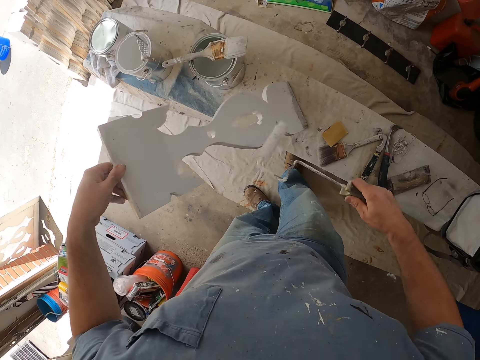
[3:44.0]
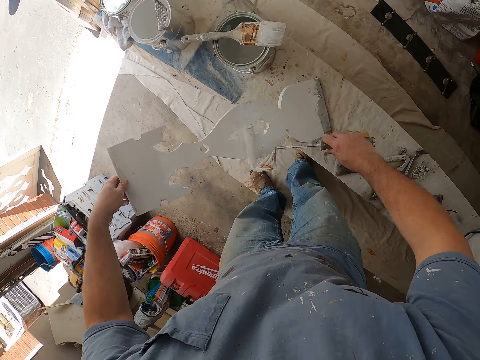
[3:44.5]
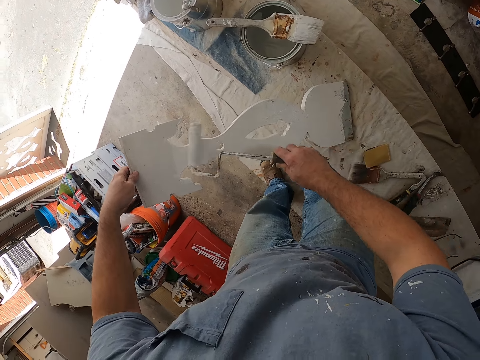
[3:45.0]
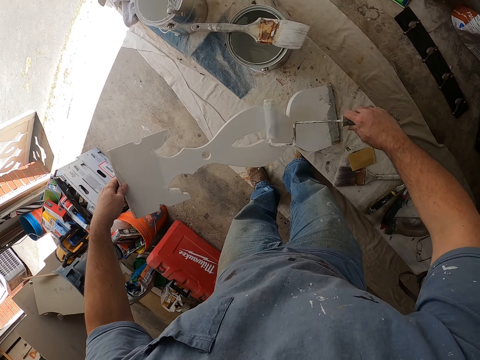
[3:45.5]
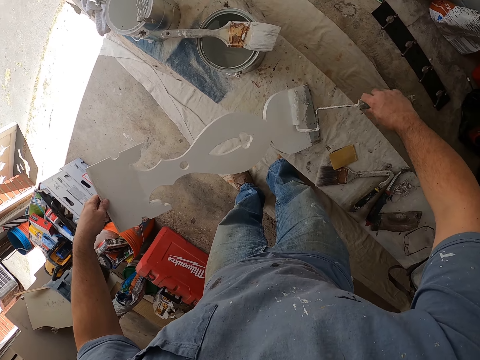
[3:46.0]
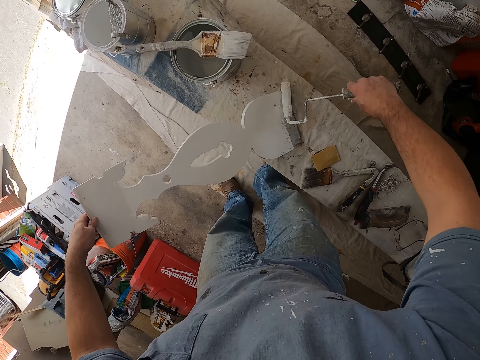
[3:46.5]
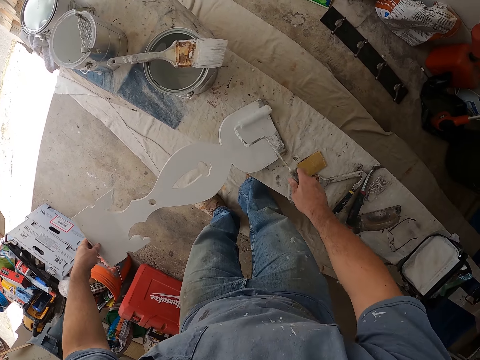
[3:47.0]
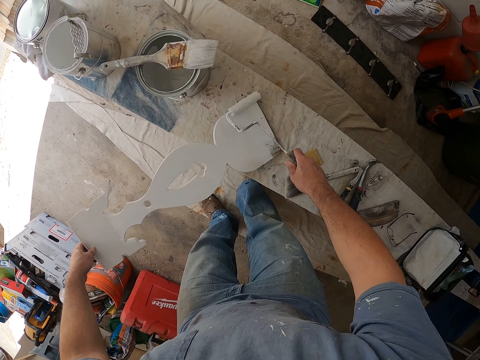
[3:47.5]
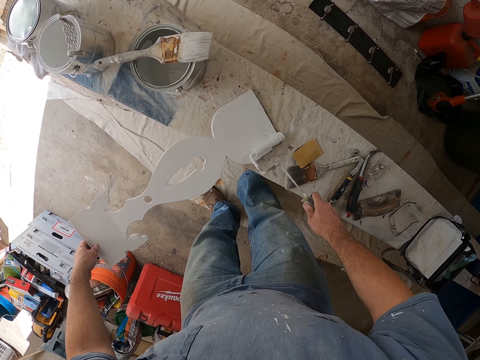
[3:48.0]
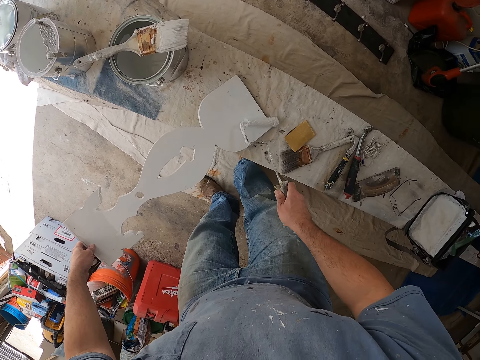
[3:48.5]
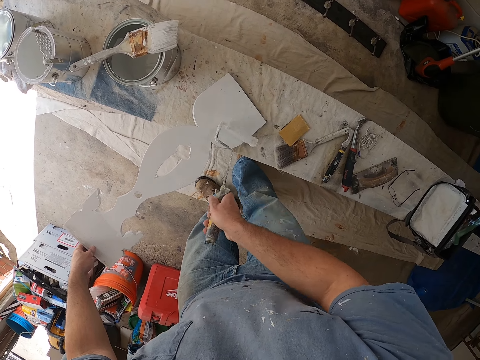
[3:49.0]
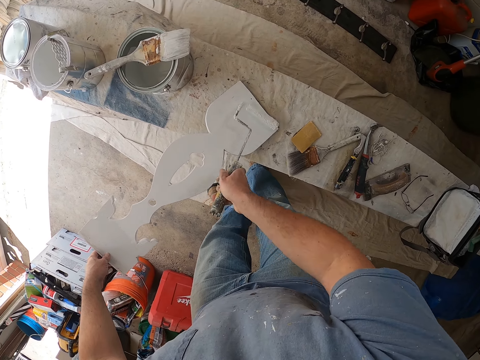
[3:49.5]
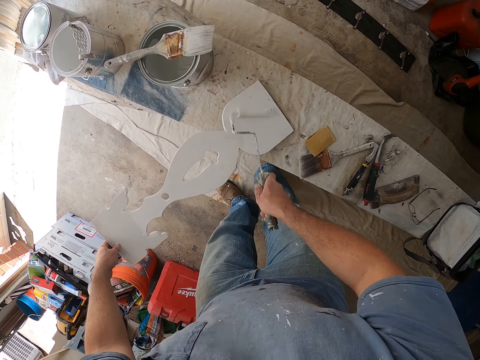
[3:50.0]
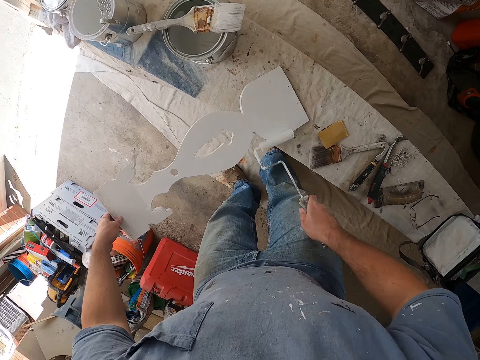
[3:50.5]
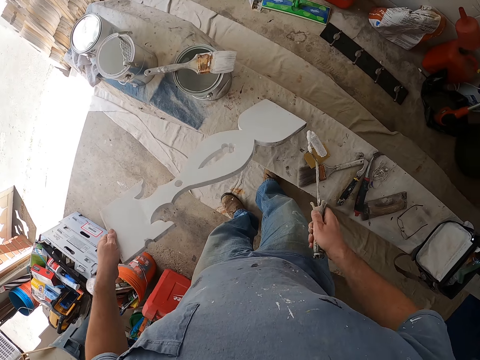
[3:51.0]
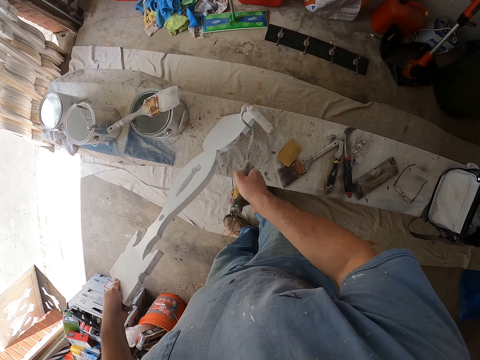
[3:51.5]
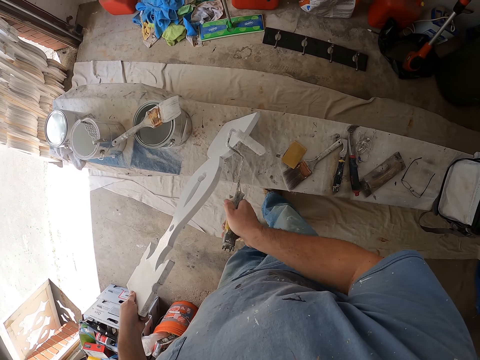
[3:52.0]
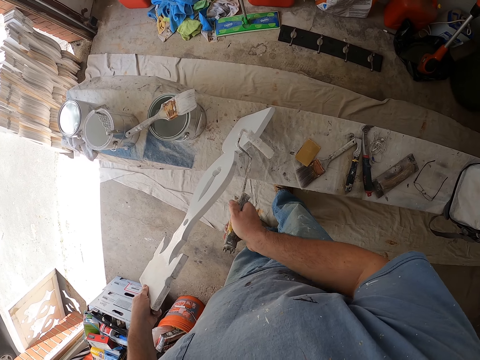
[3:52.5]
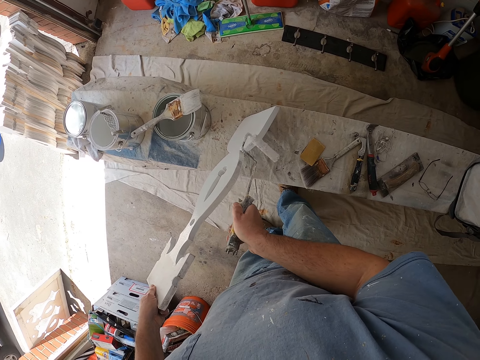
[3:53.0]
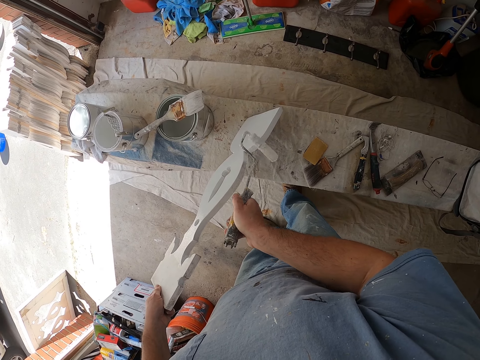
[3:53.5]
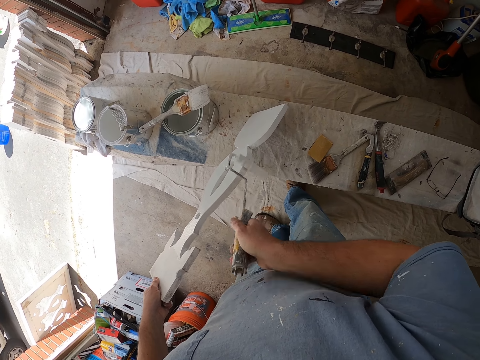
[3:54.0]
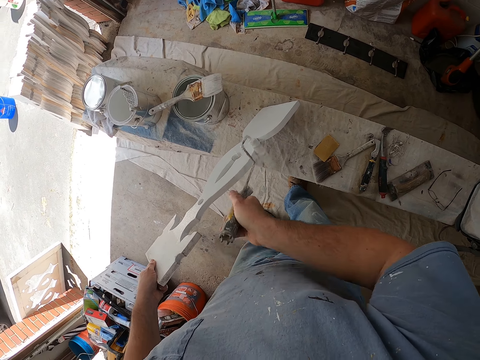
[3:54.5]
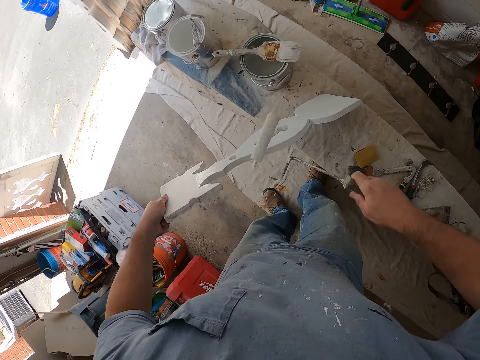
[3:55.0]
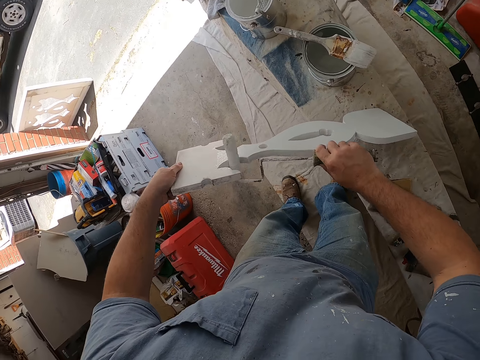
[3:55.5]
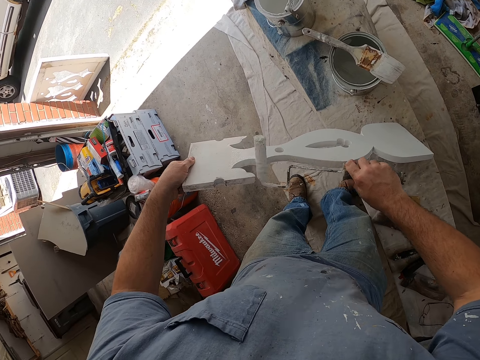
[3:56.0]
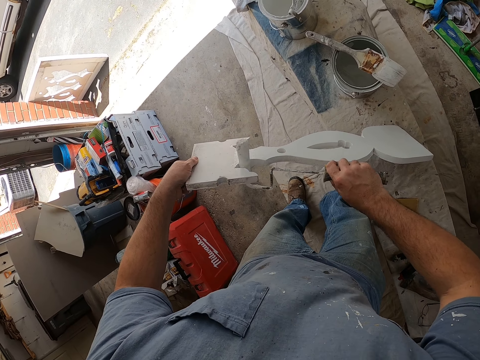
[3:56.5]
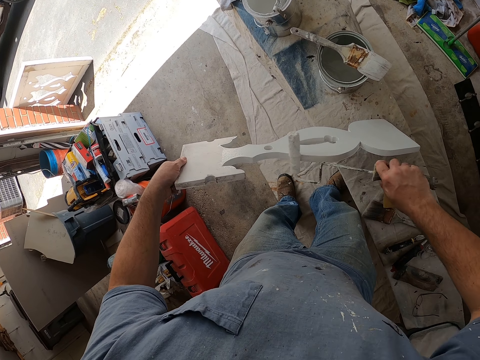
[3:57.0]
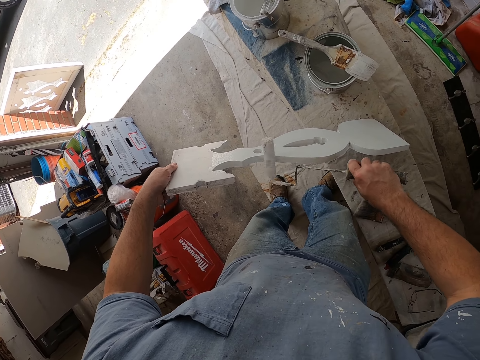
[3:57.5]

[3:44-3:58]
The camera wearer lowers the wooden structure. They paint the wooden structure. They turn the roller brush. They paint the wooden structure. They turn the wooden structure. They paint the wooden structure. They turn the roller brush. They paint the wooden structure.

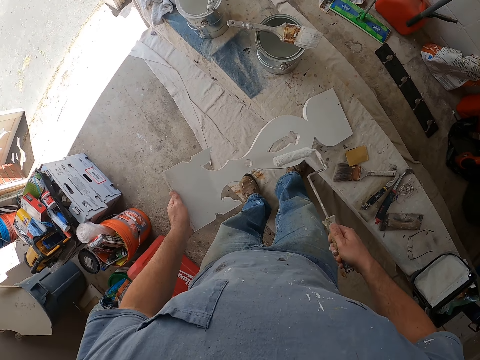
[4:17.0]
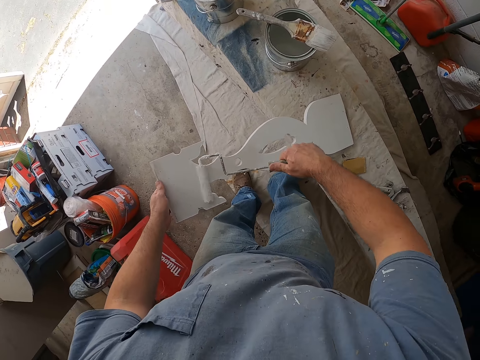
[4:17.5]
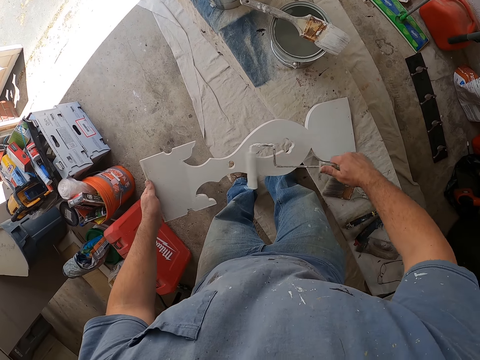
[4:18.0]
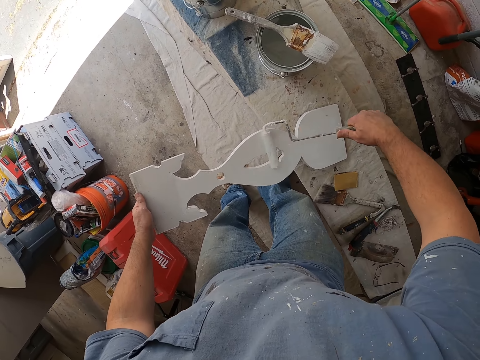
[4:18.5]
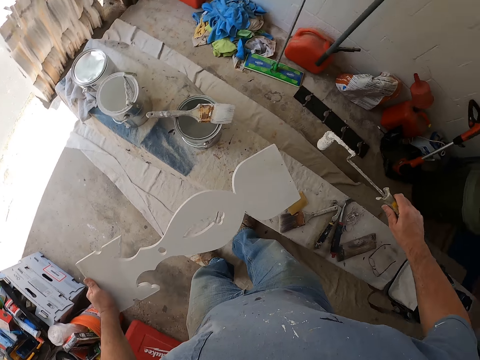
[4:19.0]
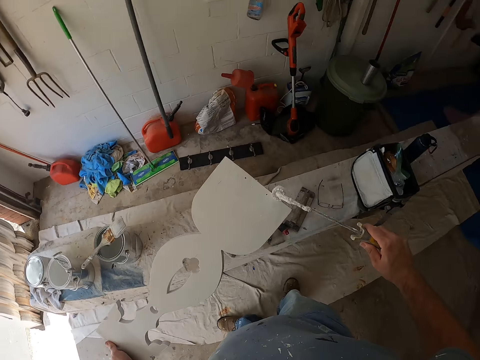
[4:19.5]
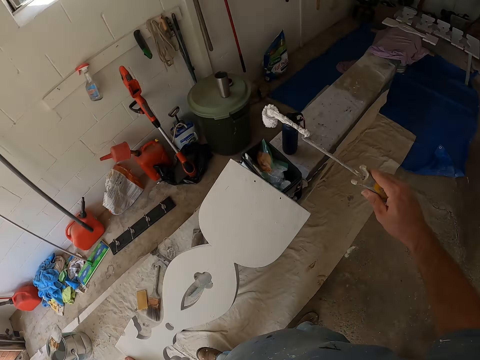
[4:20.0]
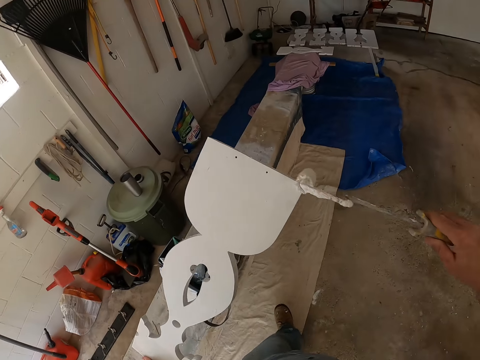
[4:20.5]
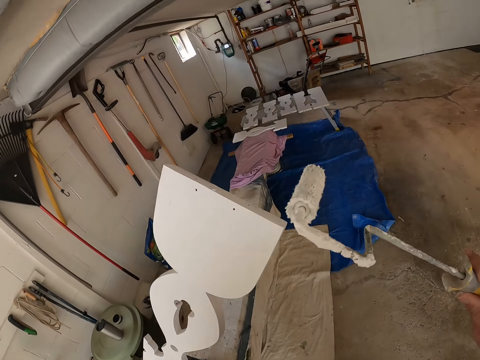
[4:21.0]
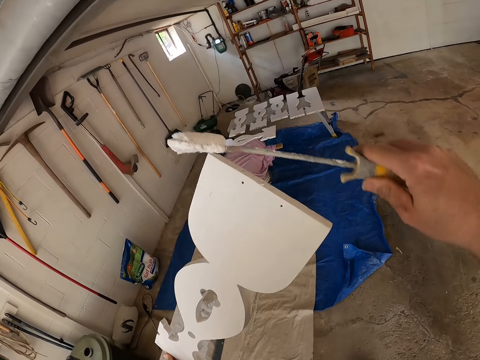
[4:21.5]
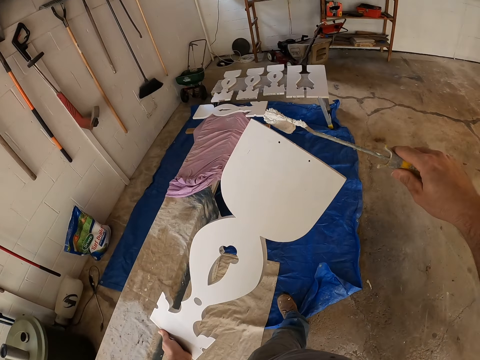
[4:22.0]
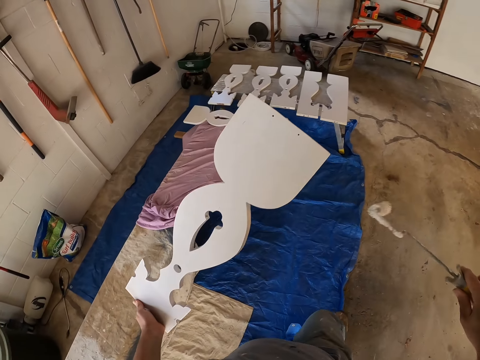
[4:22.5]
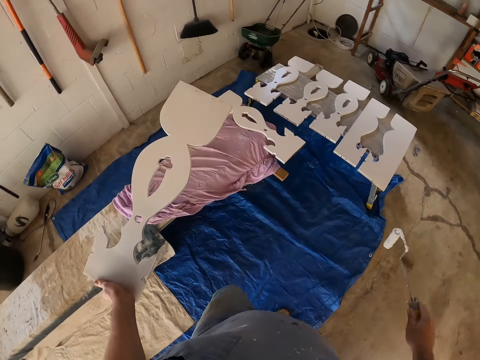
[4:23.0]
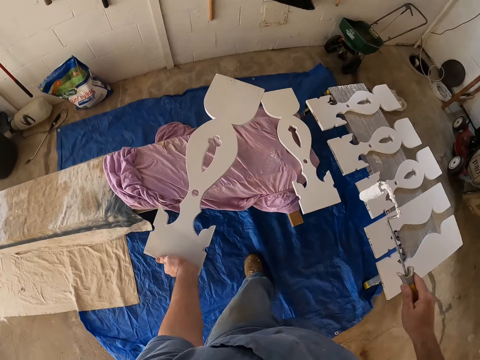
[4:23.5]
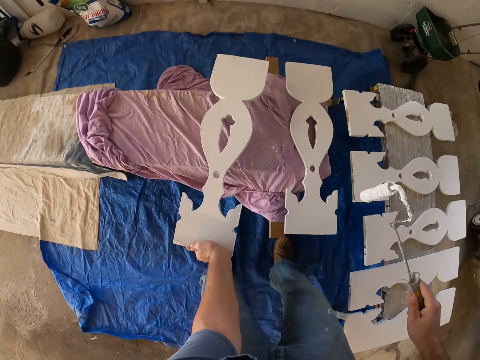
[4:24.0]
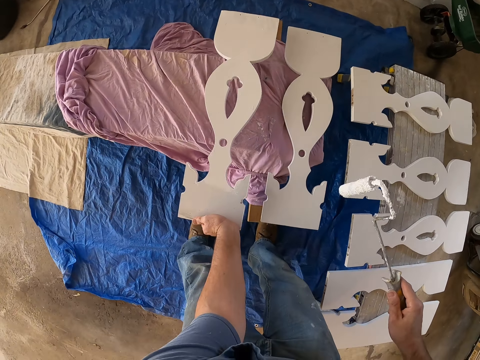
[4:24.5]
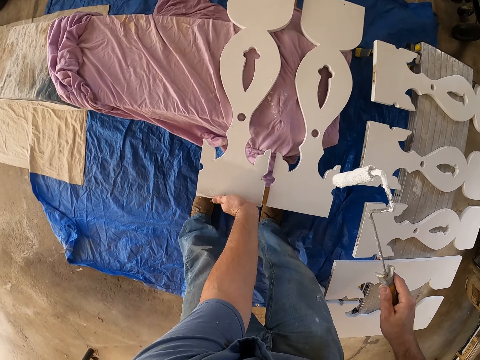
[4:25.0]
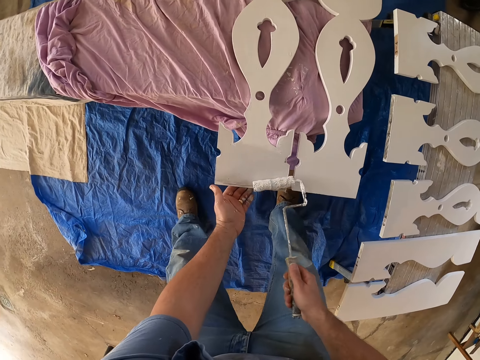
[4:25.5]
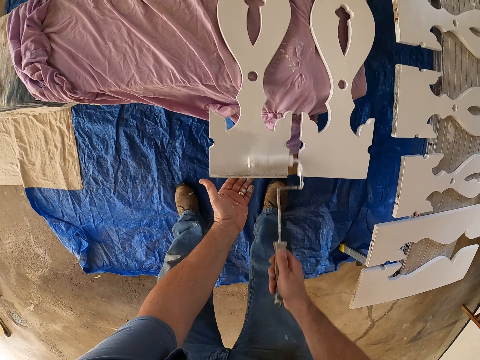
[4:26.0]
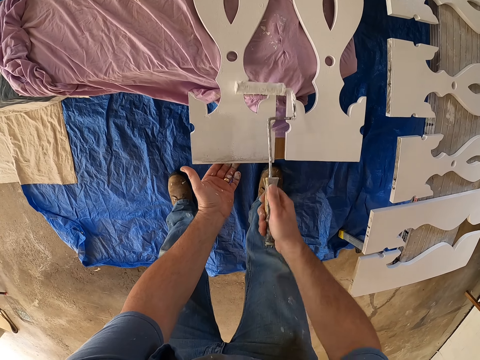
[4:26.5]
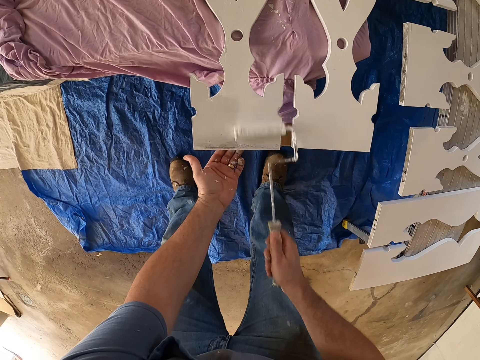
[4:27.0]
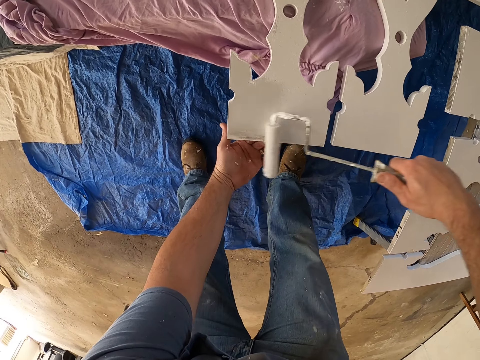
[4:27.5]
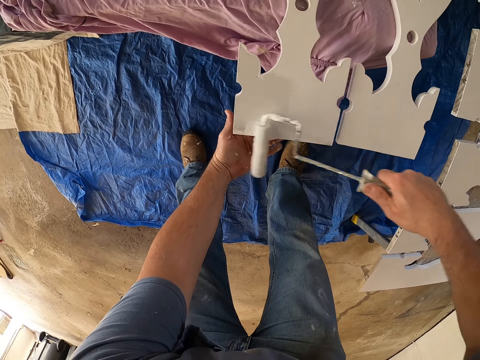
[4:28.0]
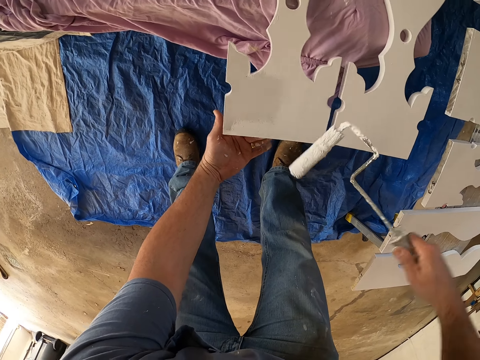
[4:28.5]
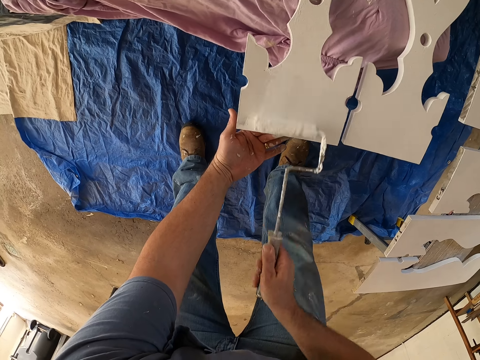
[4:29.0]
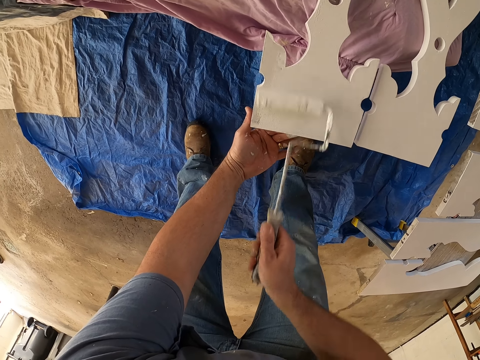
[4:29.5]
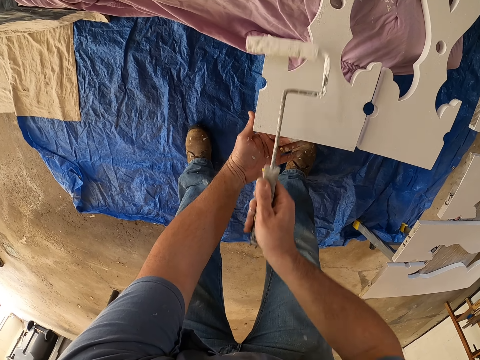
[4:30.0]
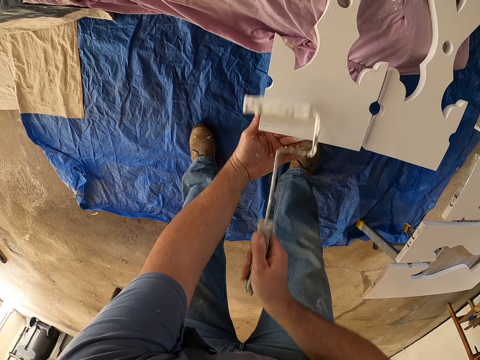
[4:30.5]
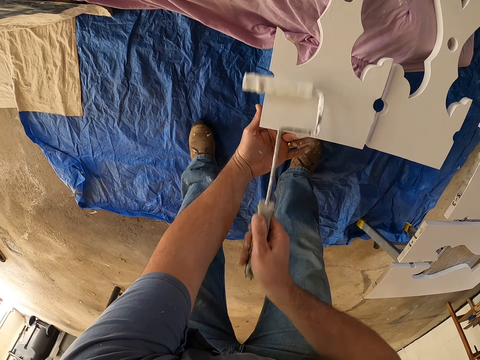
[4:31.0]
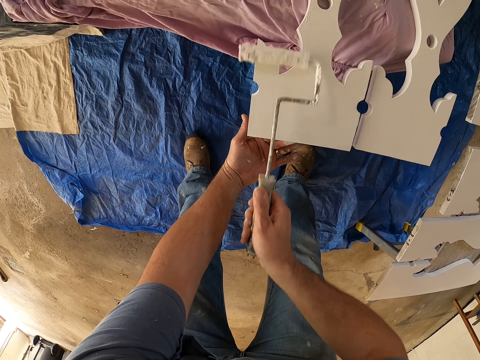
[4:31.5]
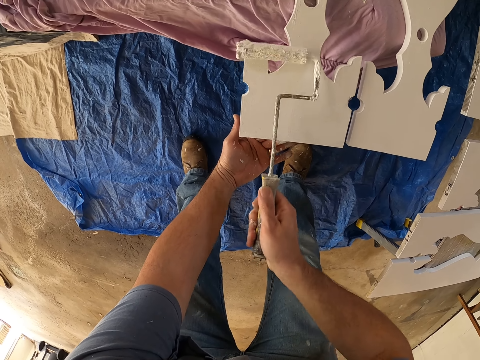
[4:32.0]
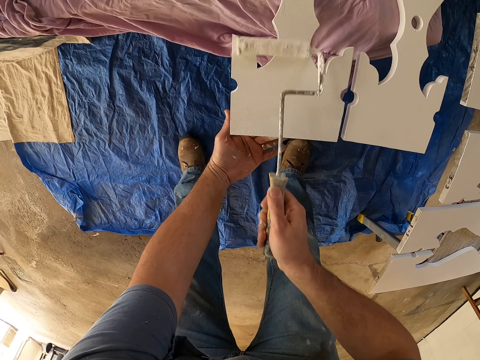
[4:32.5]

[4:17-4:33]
The camera wearer raises the wooden structure. They withdraw the roller brush from the wooden structure. They paint the wooden structure. They lift the roller brush from the wooden structure. They paint the wooden structure. They move the wooden structure to a new surface area. They drop the painted wooden frame on the bench. They paint the wooden frame with the paint roller. They turn the roller brush. They paint the wooden structure. They turn the roller brush. They paint the wooden structure.
